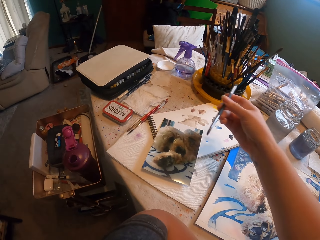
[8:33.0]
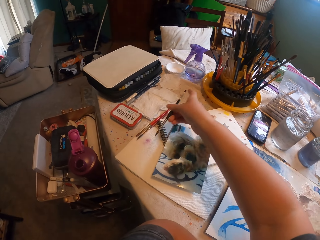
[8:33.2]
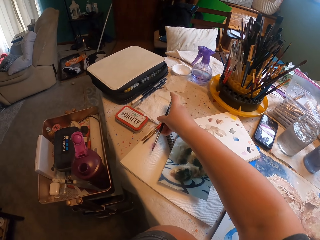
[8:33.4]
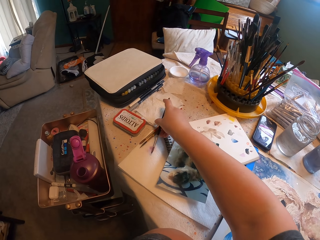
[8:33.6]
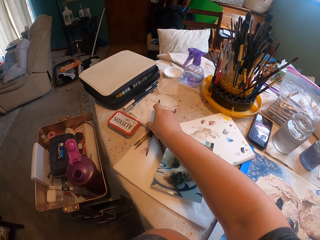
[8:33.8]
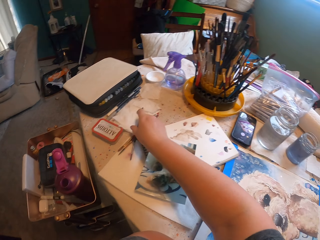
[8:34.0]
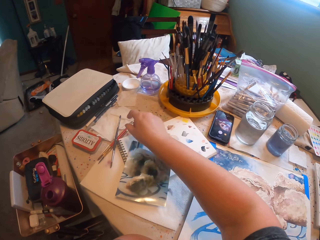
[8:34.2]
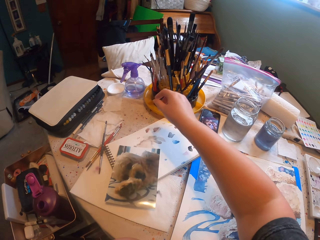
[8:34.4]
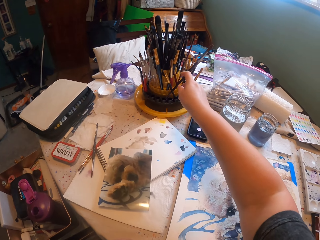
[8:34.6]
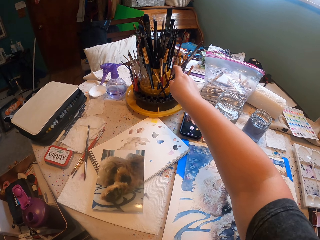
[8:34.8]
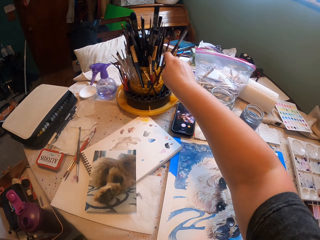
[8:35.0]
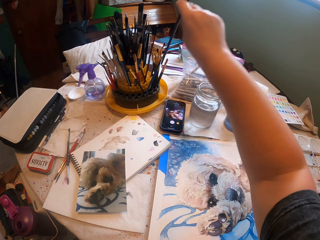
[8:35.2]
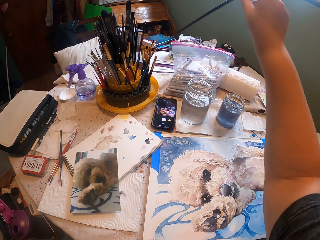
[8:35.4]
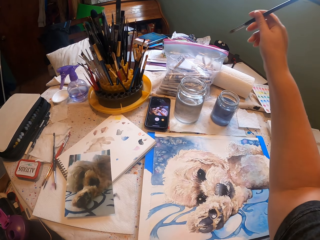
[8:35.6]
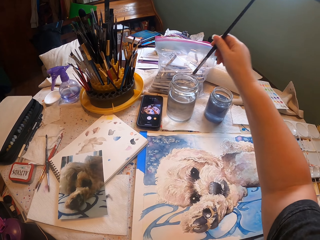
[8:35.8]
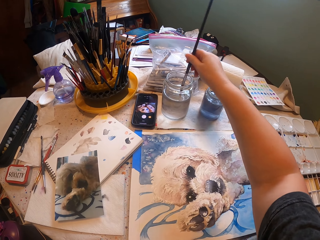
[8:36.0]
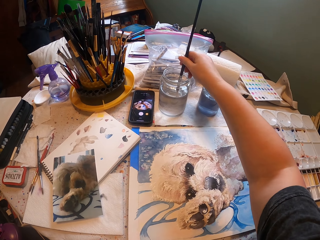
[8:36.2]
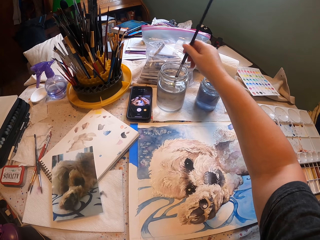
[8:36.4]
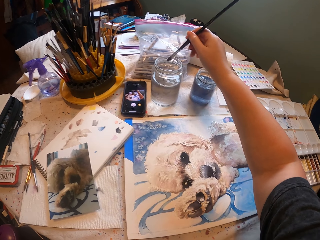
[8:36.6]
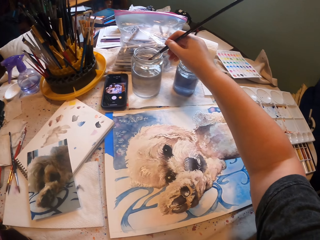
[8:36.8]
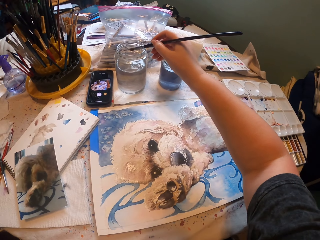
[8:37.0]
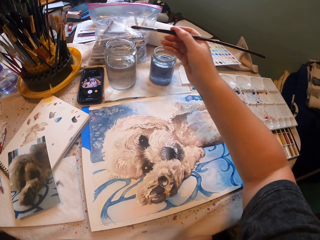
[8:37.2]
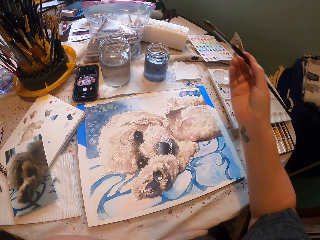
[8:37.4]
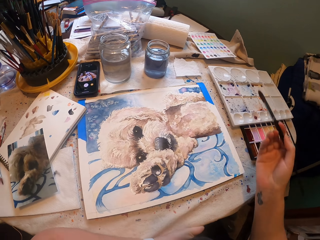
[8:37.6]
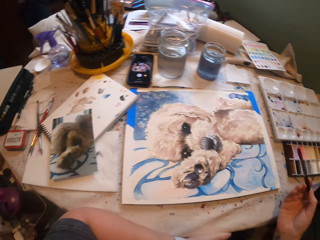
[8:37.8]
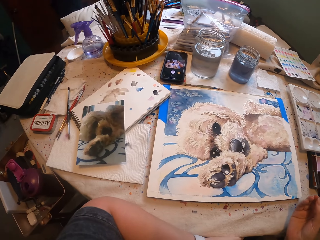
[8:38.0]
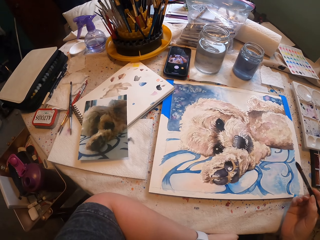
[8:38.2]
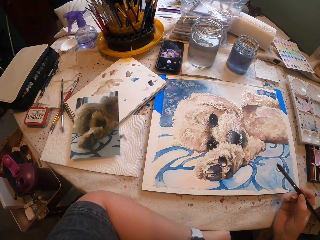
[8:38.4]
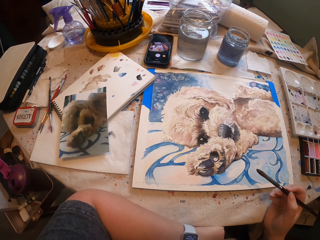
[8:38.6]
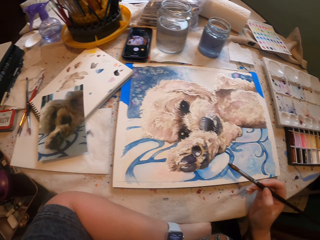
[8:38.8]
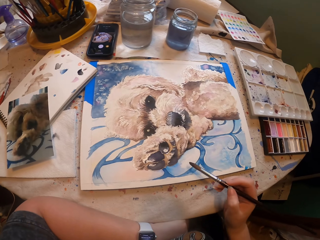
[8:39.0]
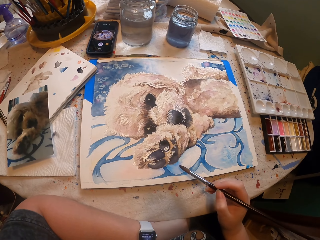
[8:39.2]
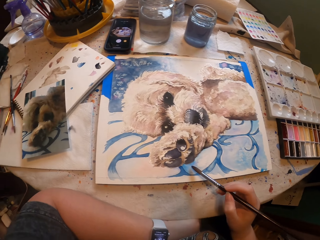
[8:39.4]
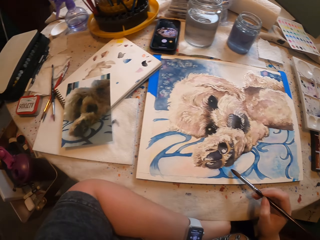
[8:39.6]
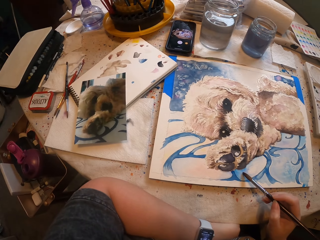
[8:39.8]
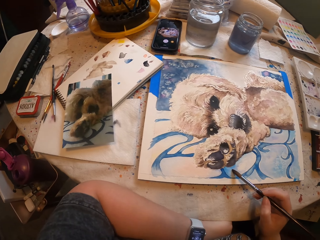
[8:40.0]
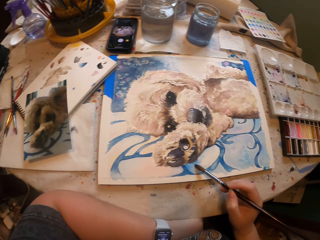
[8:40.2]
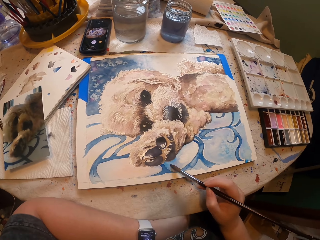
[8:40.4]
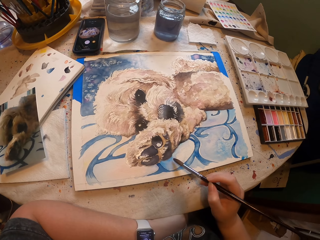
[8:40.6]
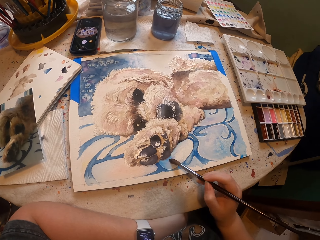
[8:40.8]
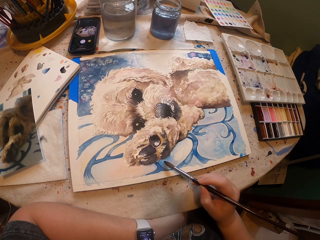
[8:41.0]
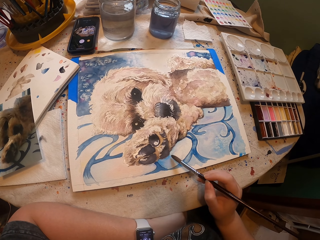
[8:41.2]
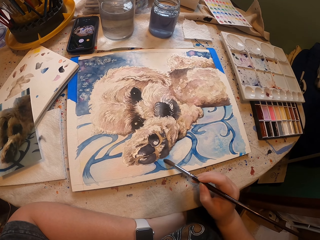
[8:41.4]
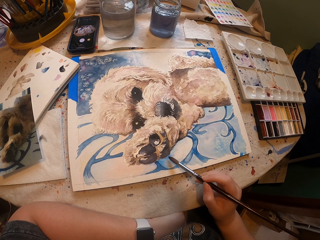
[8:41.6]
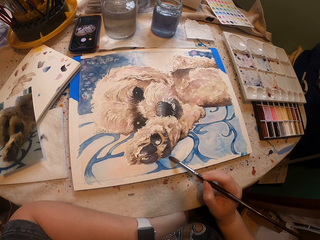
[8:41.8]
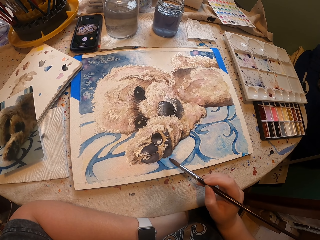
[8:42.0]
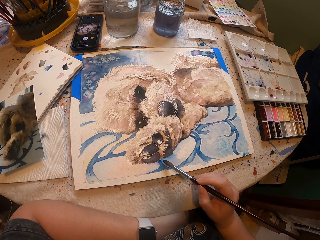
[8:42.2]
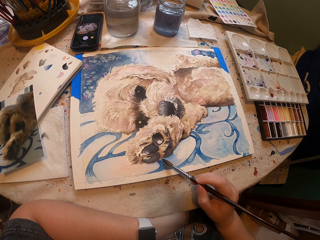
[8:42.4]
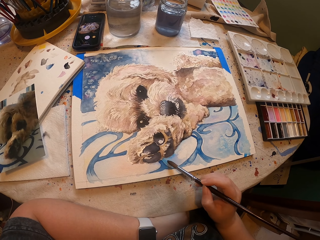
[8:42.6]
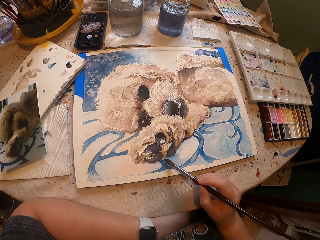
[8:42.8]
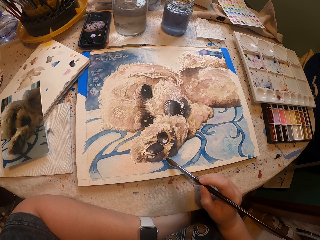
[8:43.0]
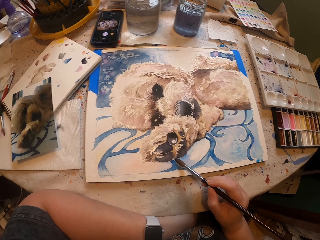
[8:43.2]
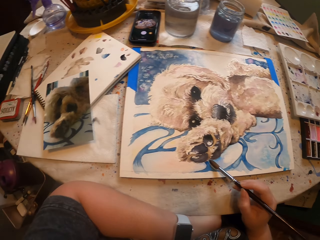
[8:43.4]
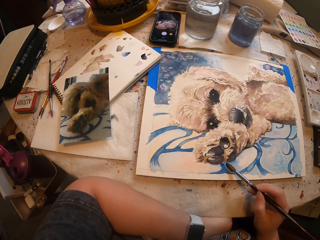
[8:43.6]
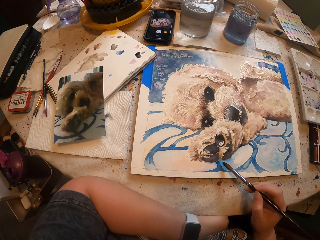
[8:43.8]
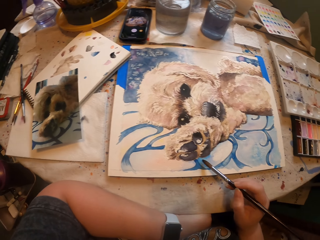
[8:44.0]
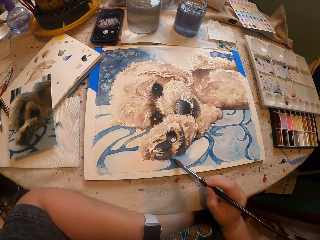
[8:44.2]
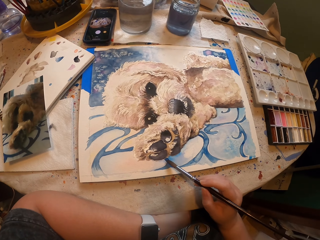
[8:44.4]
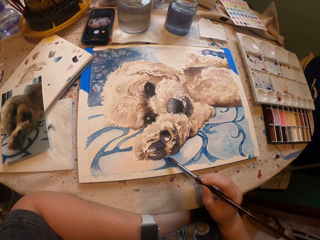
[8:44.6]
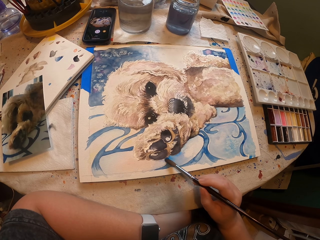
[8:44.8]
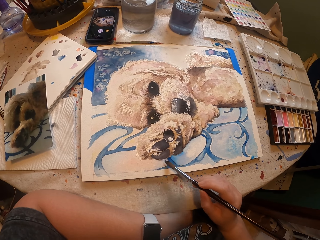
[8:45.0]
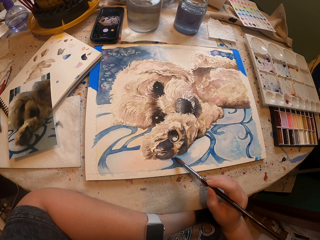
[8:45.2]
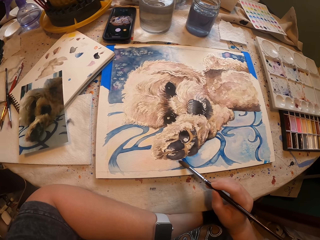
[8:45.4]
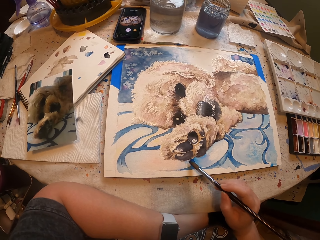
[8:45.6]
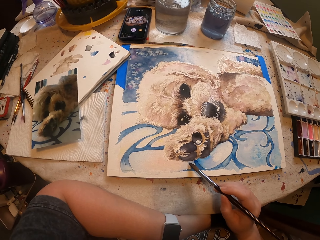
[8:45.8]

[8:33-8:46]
The camera wearer puts the paintbrush on the table. They pick up another paintbrush from the paintbrush holder. They dip the paintbrush inside the paint jar, in water. They stare at the picture on the drawing board. They paint the picture with the paintbrush on the painting board. They paint the portrait using the paintbrush again.

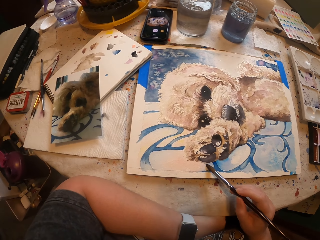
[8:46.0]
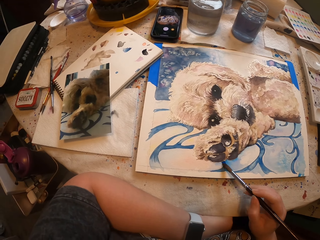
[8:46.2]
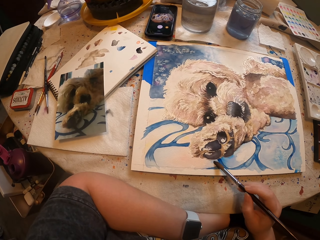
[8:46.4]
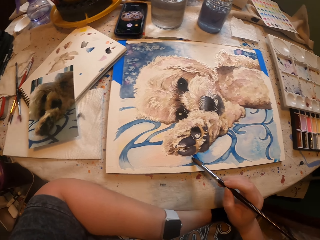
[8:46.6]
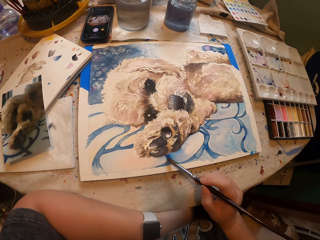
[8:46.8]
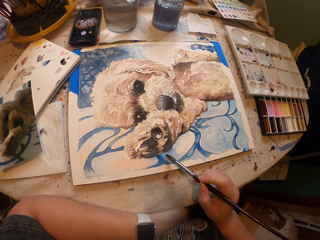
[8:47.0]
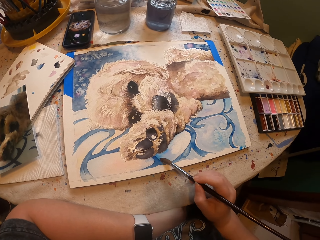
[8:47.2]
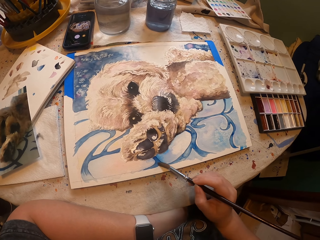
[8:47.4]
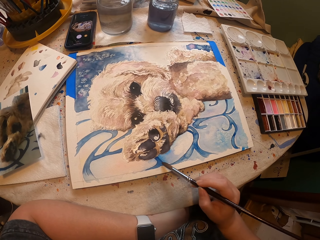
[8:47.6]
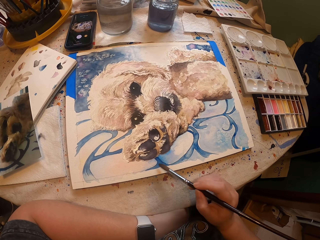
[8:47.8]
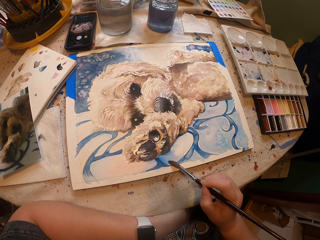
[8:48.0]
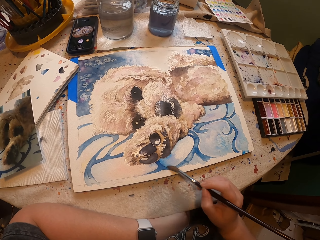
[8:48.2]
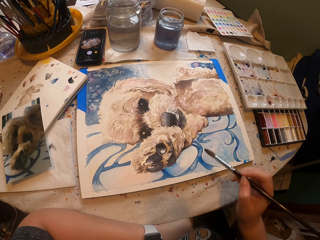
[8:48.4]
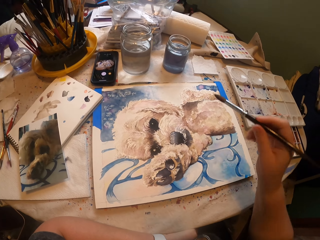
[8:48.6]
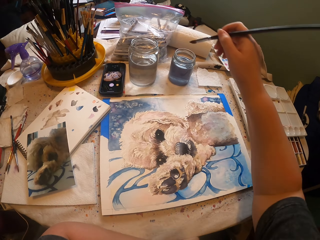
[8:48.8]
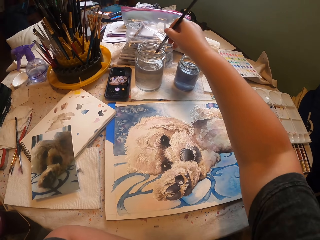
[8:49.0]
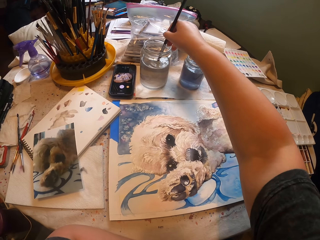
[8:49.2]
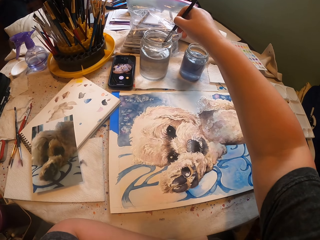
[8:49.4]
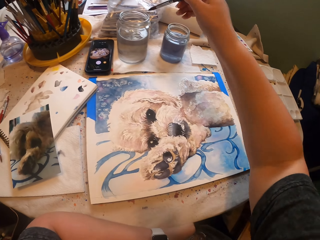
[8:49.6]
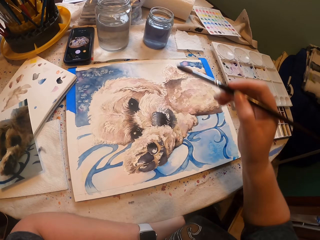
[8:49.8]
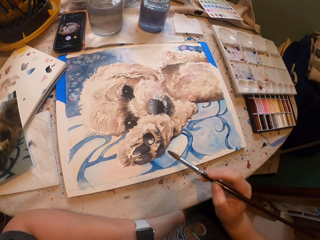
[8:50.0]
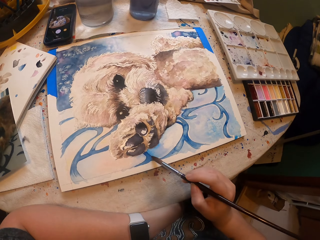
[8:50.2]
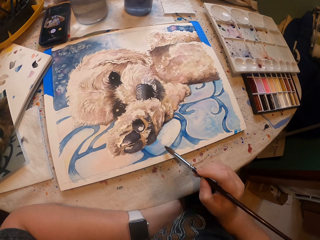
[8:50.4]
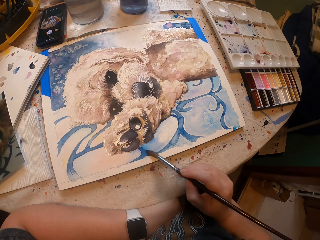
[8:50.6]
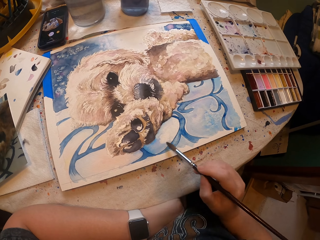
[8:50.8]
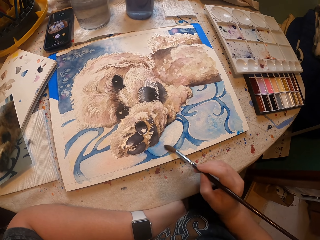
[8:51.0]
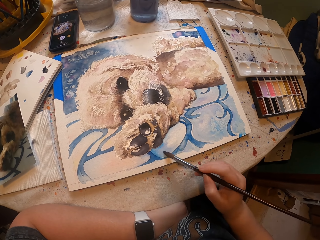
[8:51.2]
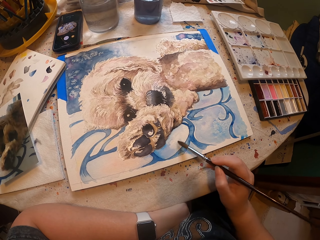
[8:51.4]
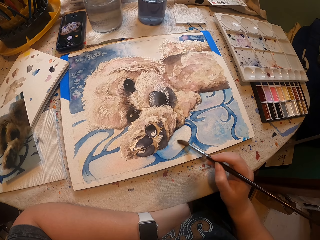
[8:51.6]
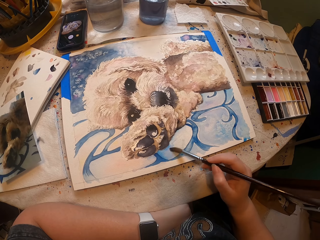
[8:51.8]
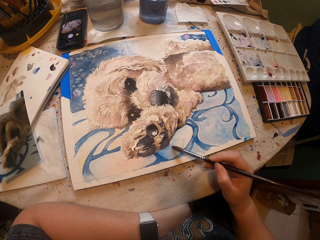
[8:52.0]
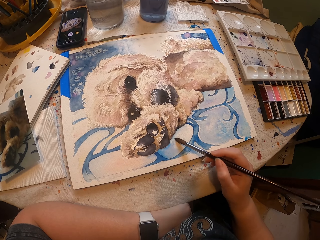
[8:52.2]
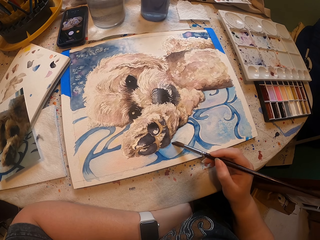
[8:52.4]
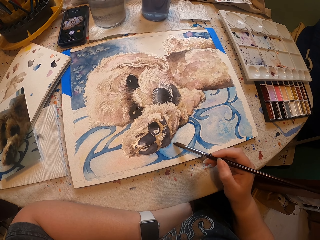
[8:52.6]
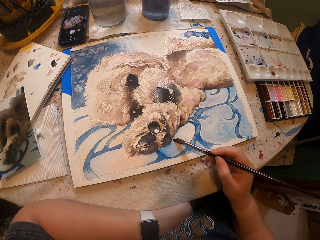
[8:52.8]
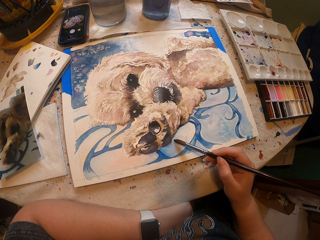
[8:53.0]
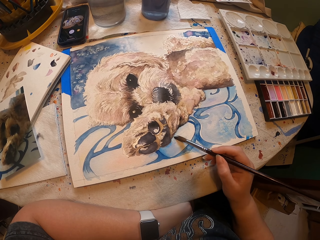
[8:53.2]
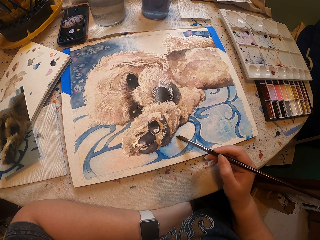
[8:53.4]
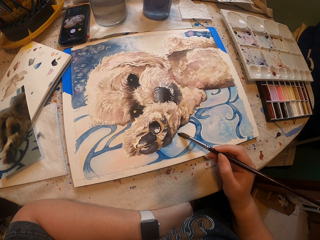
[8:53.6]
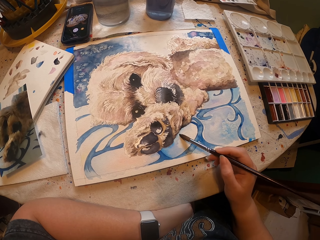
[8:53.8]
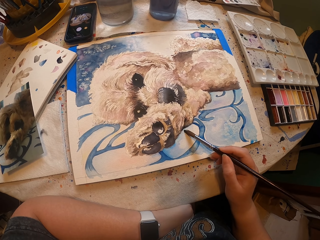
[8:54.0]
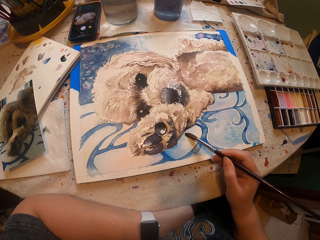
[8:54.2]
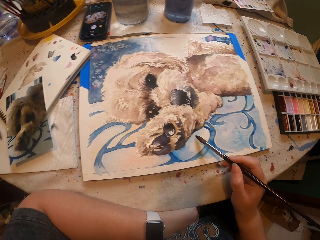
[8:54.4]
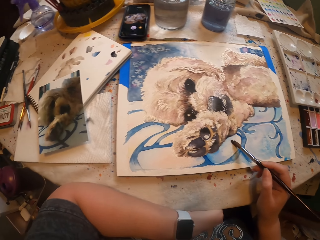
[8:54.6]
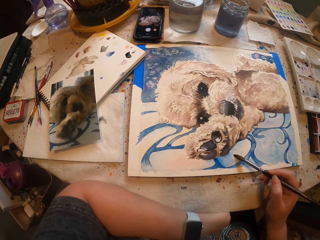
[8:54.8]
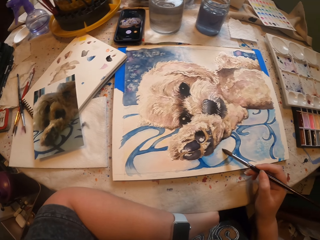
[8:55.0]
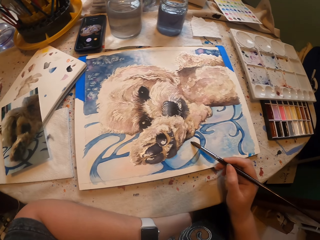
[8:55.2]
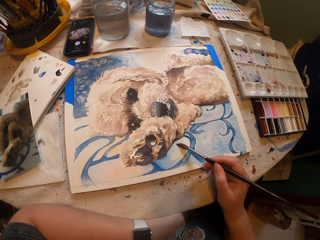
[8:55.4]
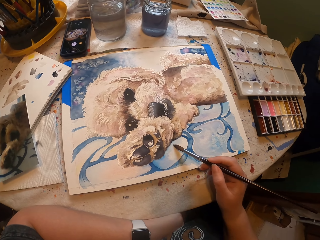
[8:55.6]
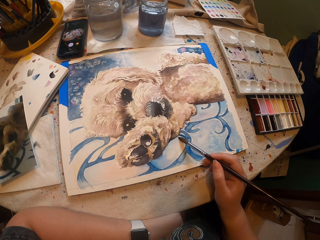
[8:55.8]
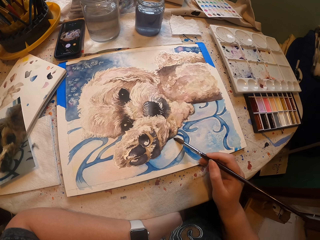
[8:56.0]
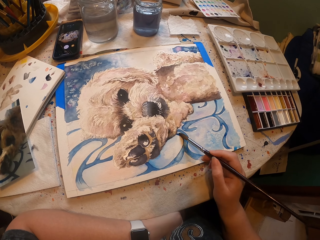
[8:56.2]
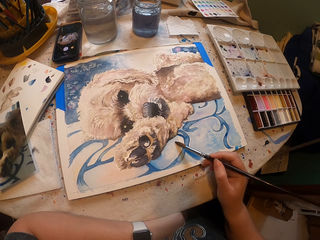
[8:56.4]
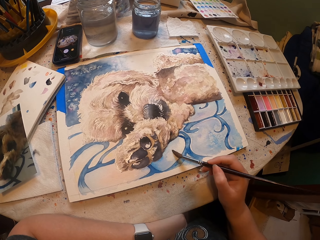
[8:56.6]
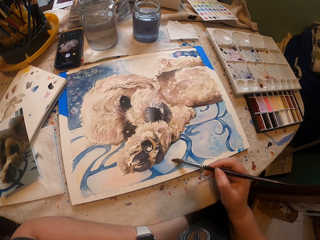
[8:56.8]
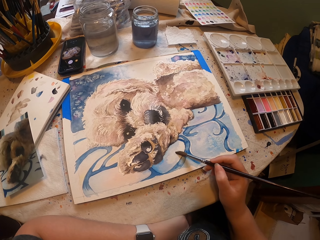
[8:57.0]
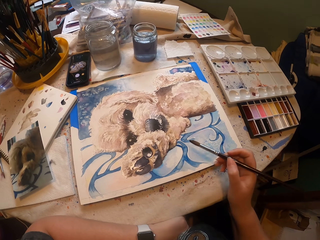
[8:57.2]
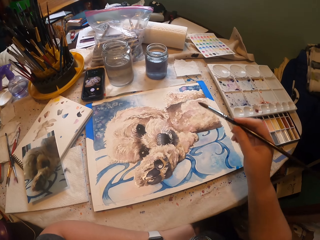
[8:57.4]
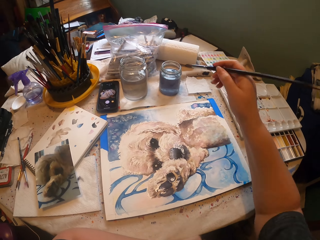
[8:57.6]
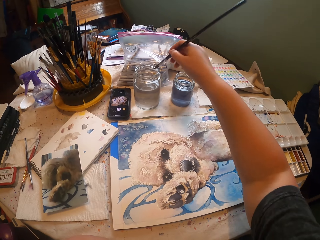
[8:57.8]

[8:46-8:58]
The camera wearer paints a portrait using a paintbrush. They dip the paintbrush inside the paint jar, in water. They paint the picture with the paintbrush on the painting board. They paint the portrait using the paintbrush again.
